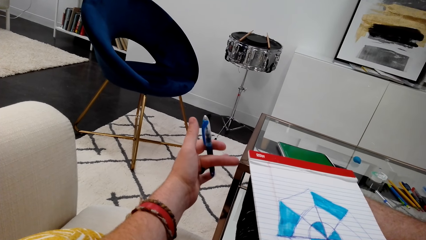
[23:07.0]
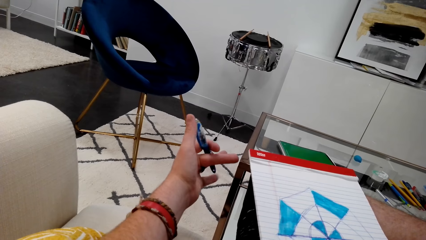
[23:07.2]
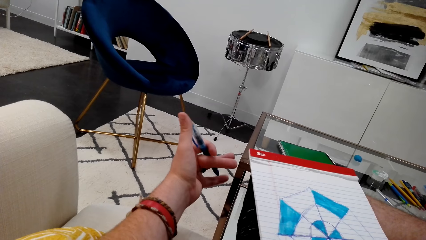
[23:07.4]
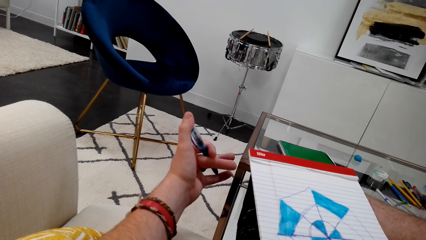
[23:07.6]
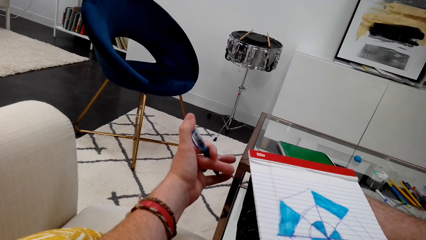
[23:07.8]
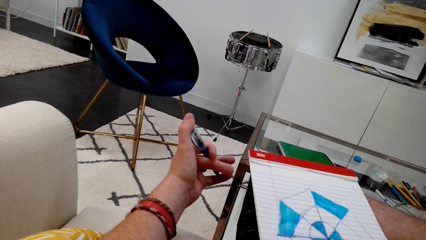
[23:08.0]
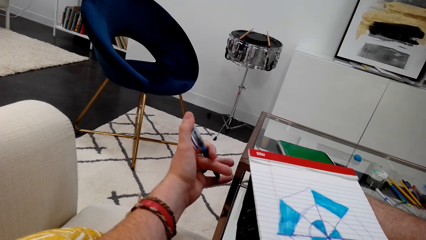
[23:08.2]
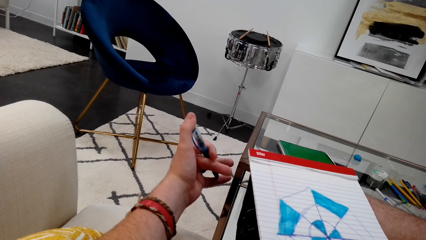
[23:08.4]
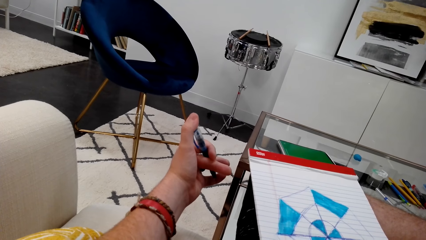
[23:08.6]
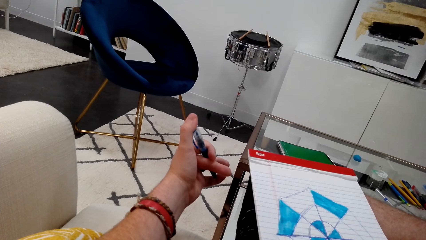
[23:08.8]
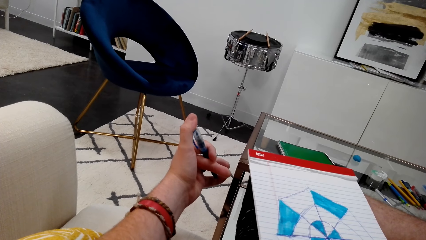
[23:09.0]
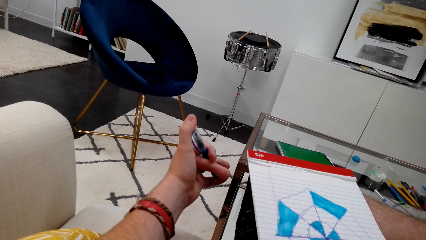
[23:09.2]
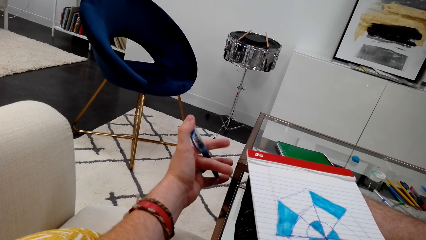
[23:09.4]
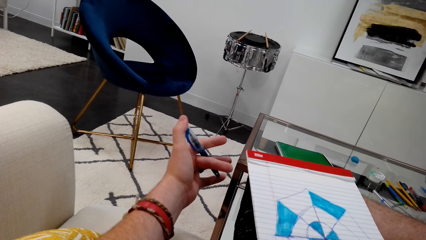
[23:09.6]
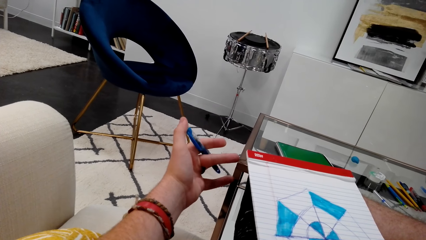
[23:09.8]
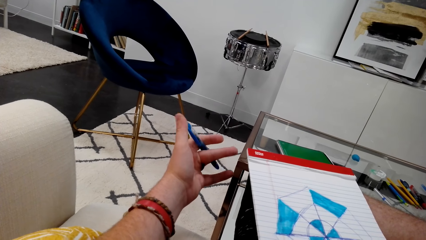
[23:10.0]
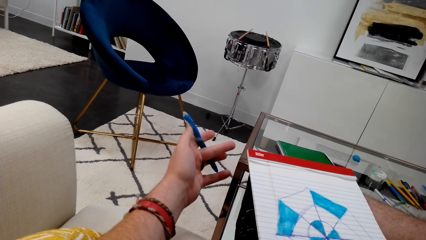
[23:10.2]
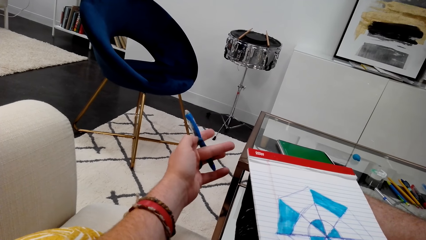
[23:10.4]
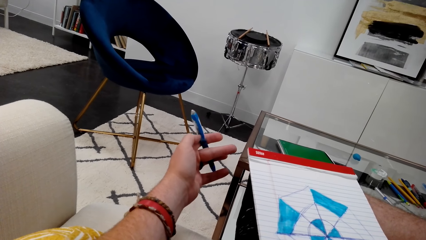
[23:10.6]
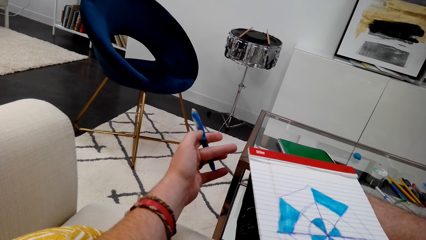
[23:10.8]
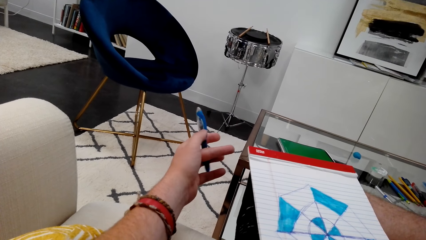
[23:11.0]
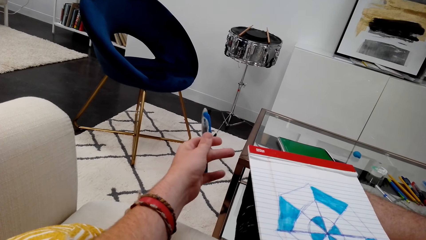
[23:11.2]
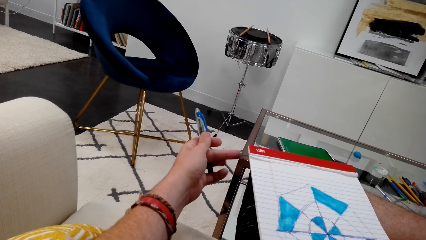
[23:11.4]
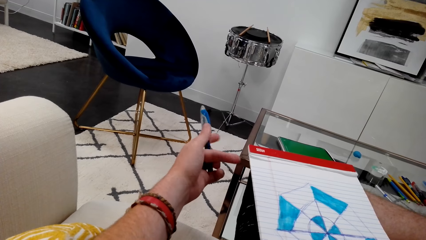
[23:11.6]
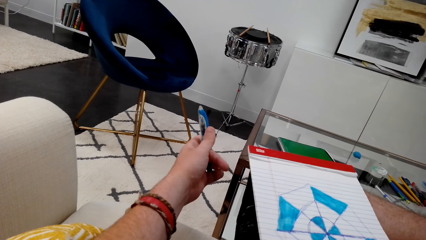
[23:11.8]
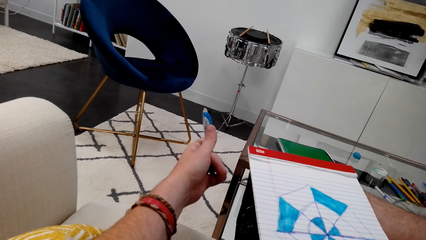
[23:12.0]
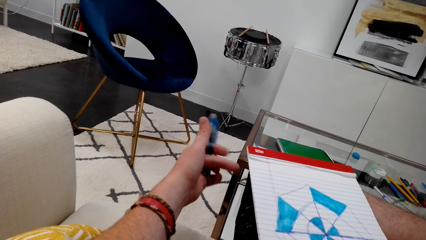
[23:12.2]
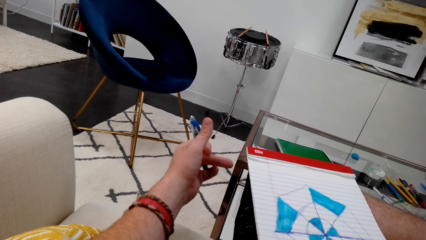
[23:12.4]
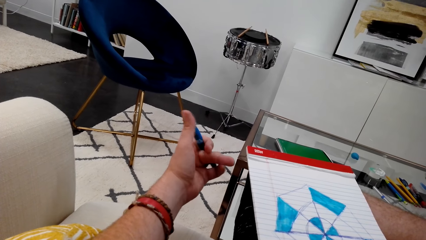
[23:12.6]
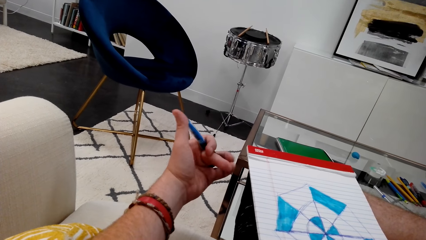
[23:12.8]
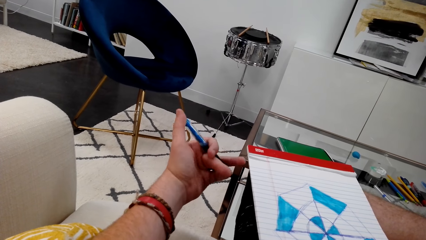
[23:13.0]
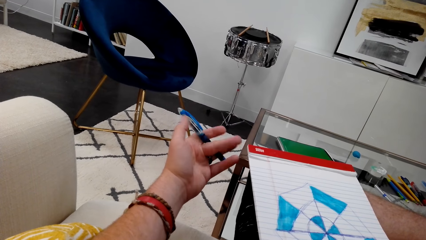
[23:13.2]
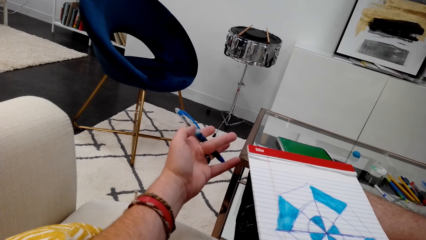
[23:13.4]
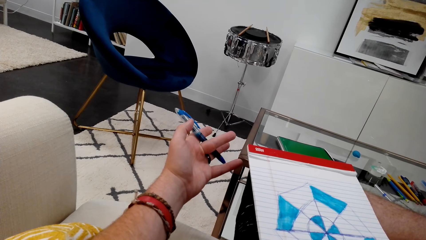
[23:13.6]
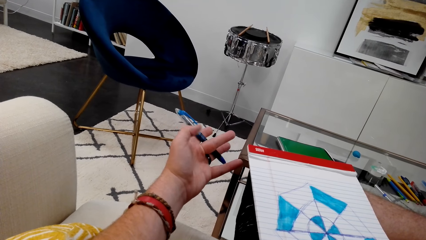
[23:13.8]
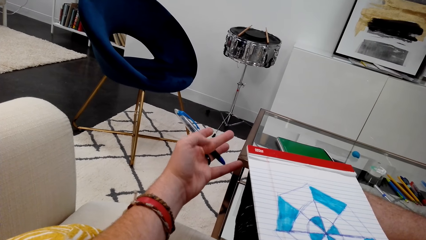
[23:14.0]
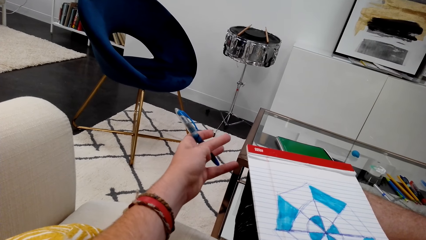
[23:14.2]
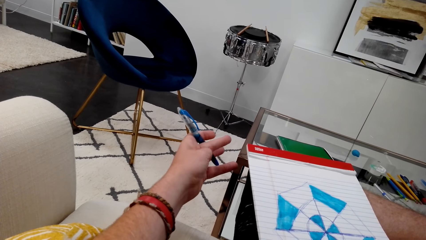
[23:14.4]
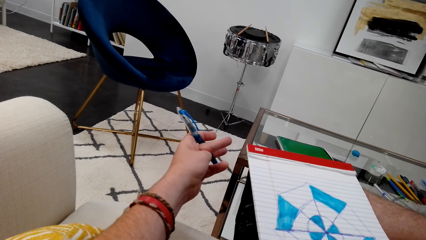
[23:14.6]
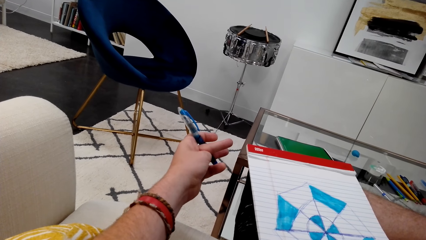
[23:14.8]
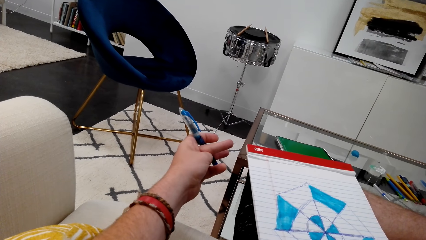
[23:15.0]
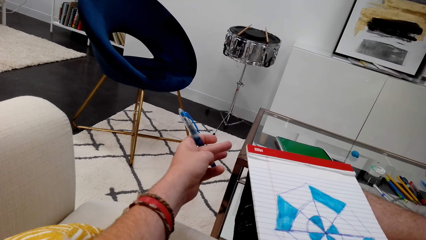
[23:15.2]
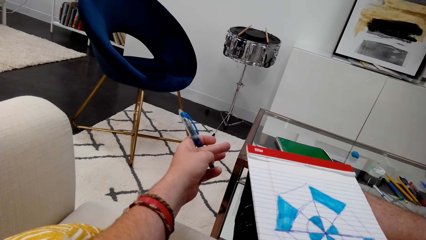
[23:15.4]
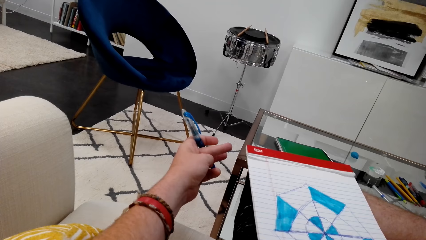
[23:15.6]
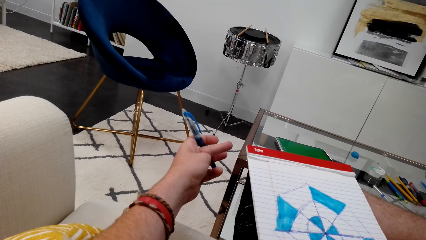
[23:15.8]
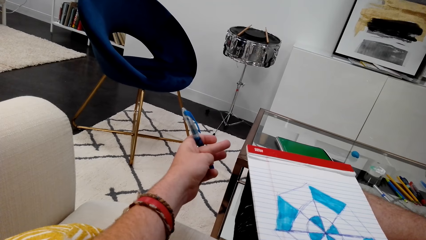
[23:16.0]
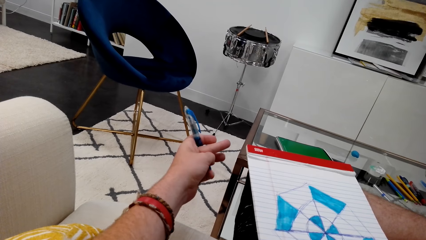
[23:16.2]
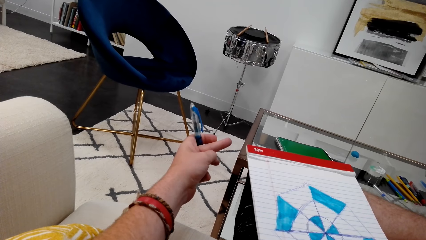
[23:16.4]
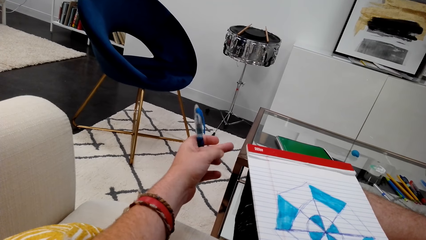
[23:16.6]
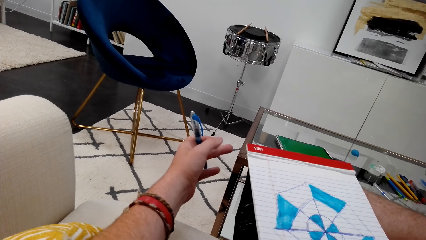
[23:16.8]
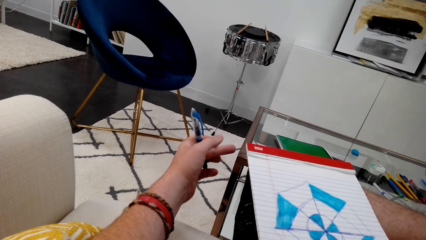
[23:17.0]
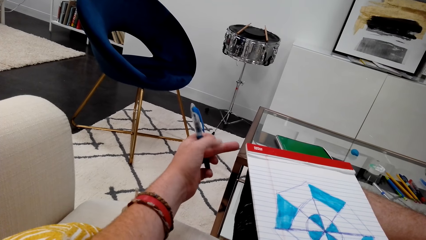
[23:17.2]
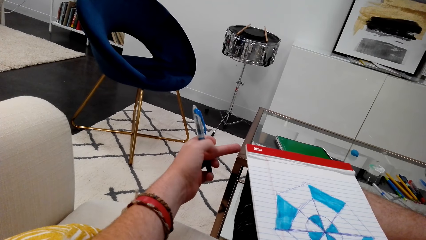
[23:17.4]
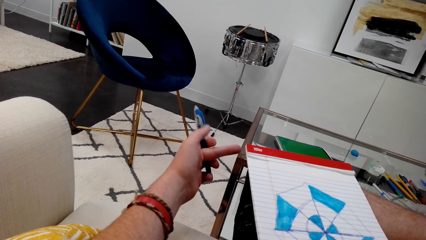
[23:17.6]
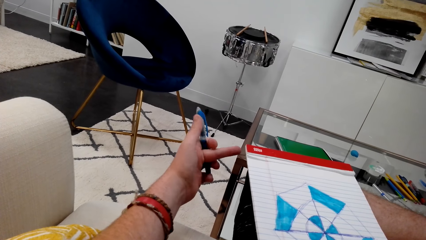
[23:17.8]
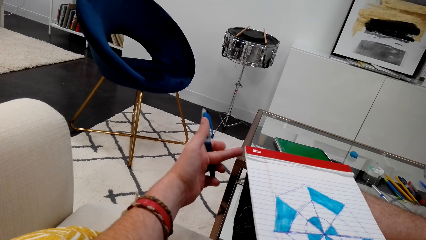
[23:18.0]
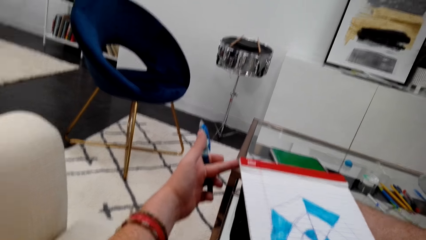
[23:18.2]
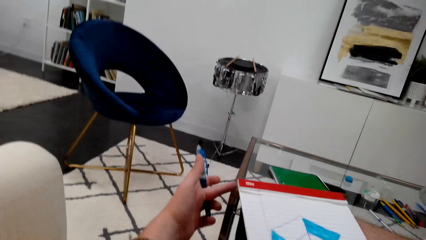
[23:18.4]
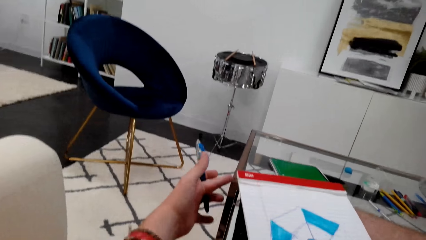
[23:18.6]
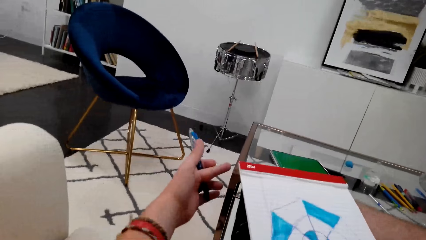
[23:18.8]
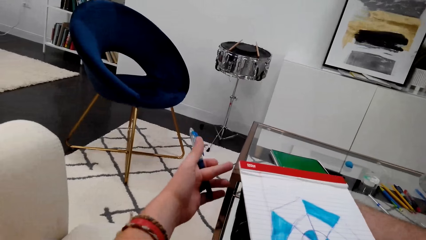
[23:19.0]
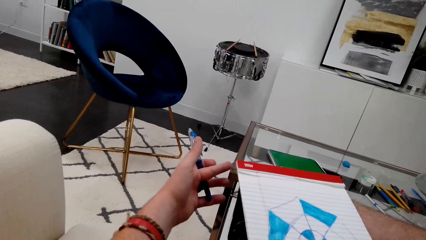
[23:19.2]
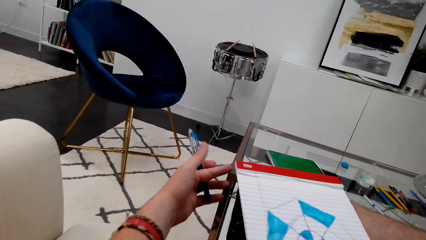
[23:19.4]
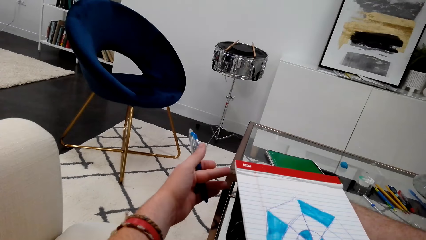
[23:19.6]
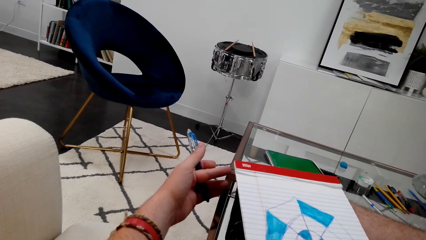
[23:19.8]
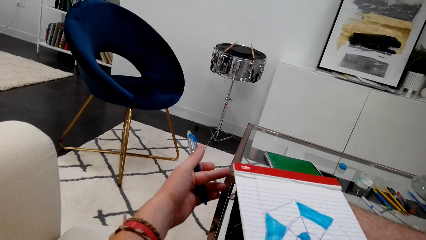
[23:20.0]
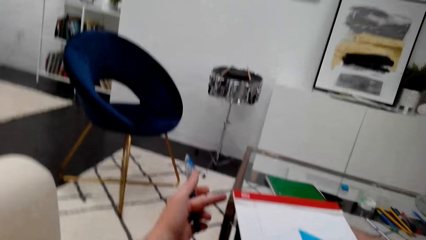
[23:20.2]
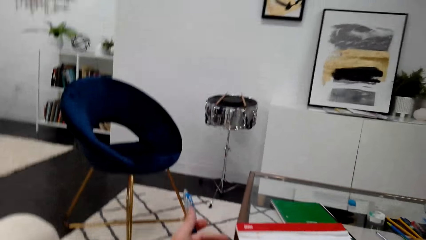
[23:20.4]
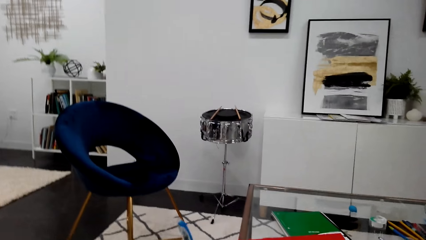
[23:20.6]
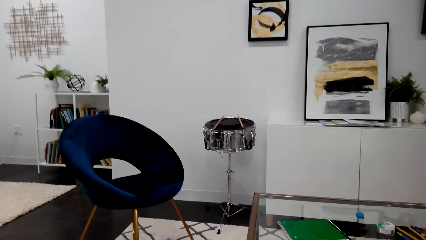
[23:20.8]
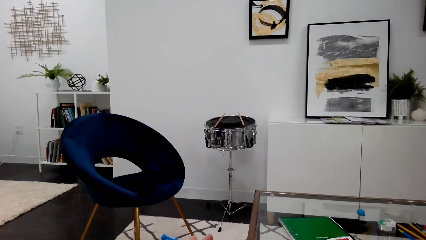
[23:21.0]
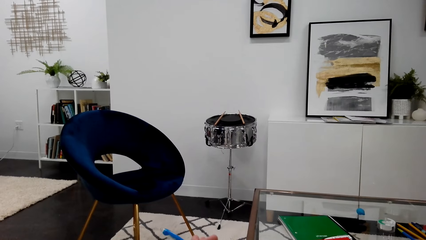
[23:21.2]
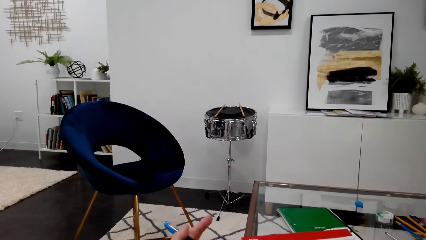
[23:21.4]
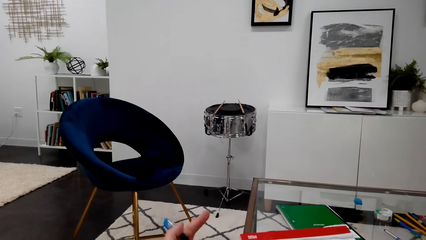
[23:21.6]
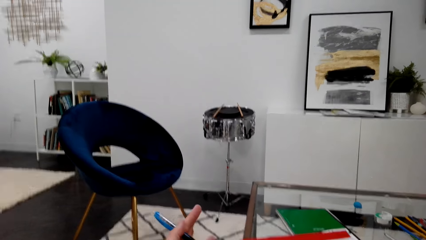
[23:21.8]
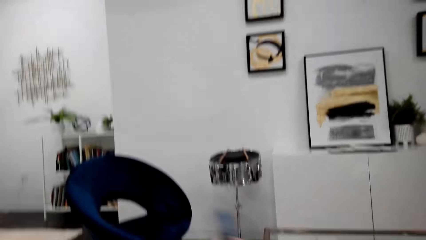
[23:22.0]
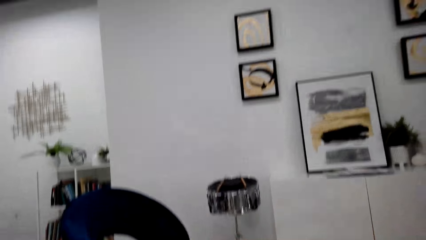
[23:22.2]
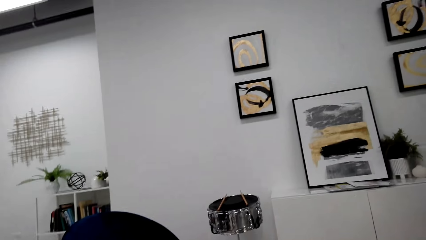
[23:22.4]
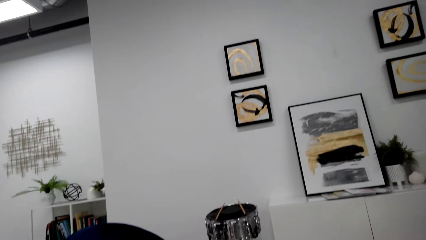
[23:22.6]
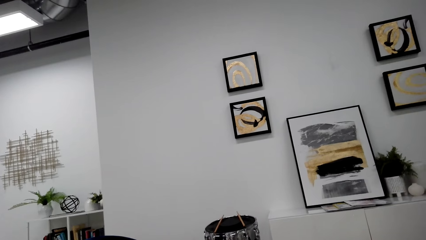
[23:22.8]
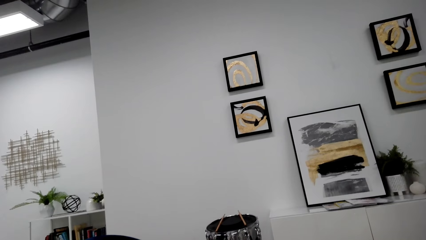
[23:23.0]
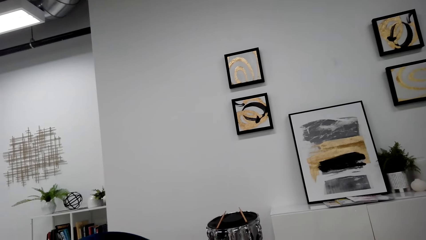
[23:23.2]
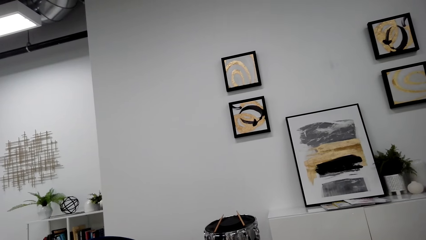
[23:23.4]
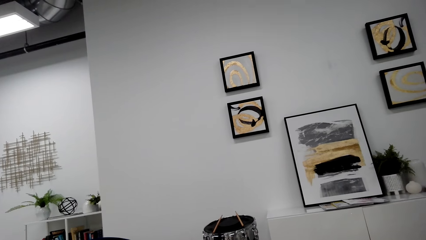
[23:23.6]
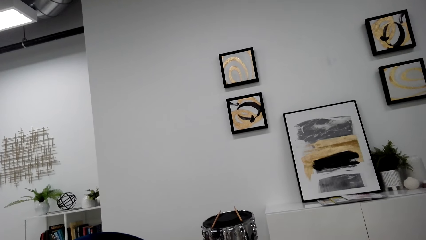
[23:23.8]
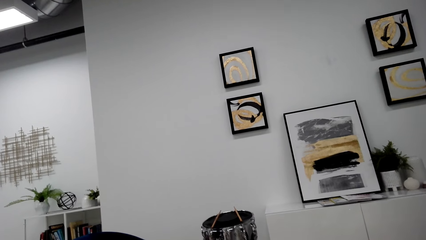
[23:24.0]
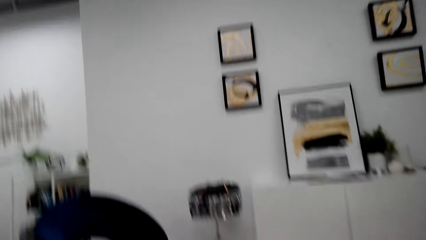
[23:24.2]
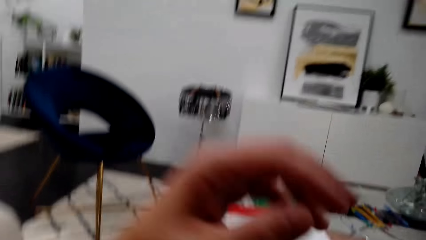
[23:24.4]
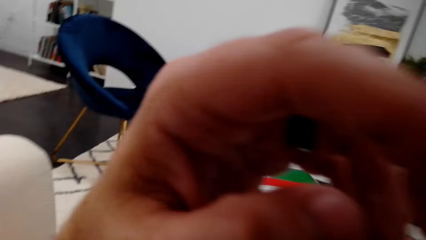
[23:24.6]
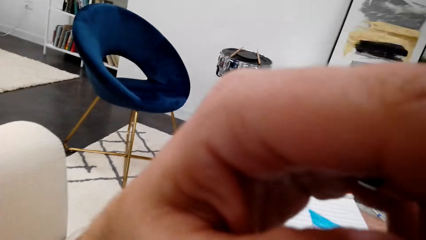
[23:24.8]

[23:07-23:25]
The camera wearer presses a pen with his thumb. He moves his fingers. He looks around. He talks to someone on his phone in the house.
